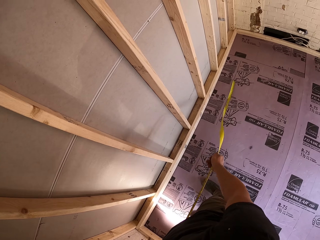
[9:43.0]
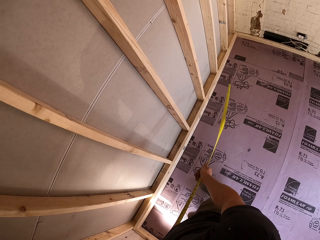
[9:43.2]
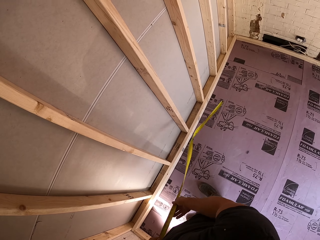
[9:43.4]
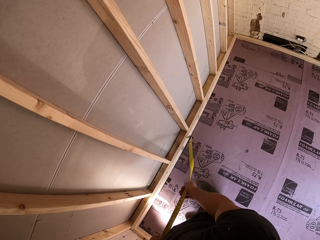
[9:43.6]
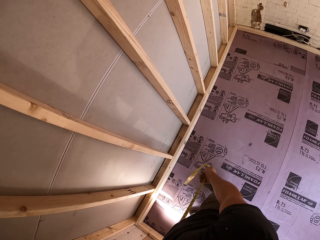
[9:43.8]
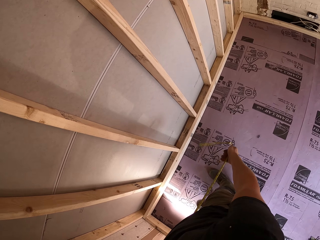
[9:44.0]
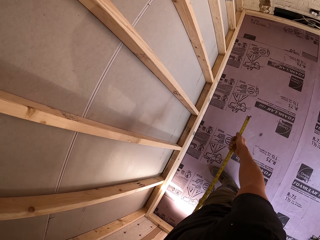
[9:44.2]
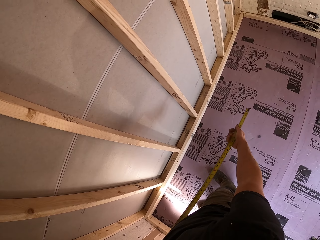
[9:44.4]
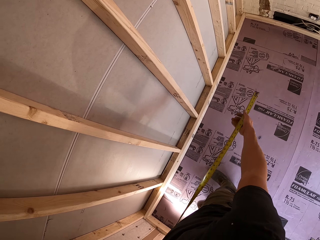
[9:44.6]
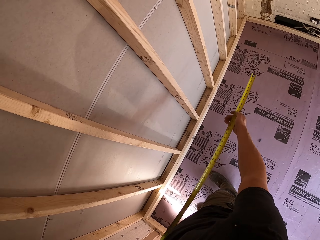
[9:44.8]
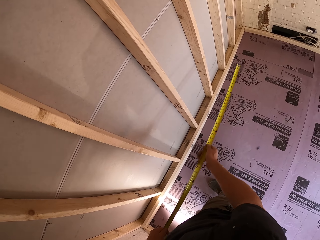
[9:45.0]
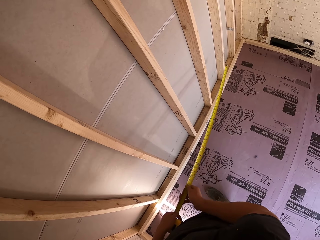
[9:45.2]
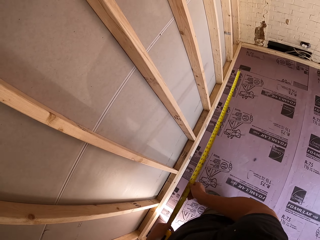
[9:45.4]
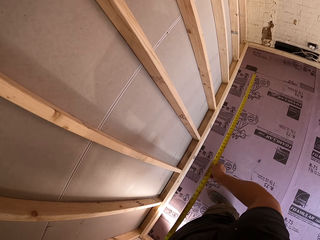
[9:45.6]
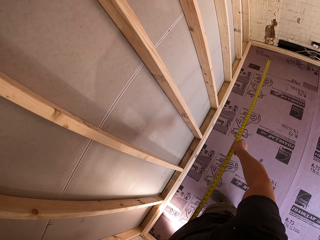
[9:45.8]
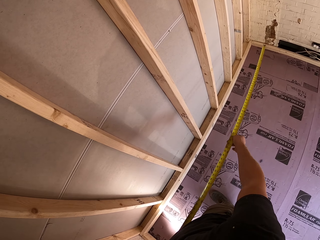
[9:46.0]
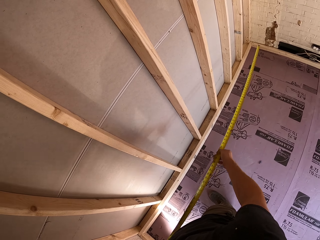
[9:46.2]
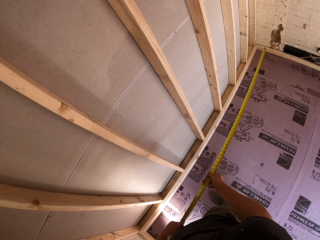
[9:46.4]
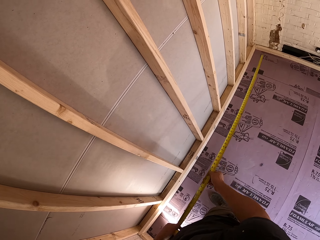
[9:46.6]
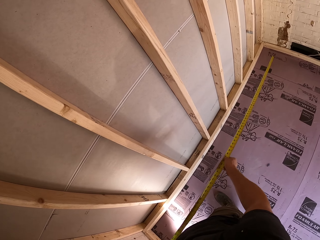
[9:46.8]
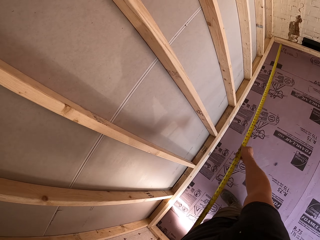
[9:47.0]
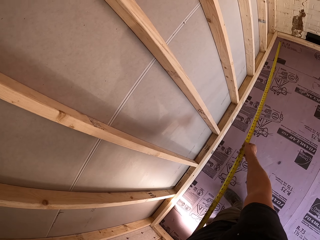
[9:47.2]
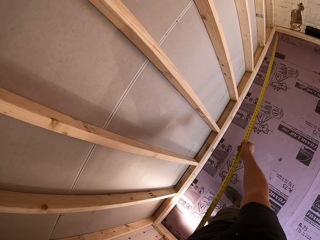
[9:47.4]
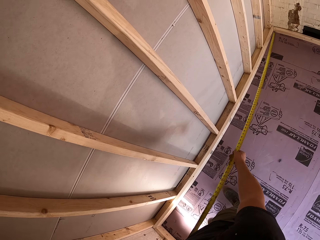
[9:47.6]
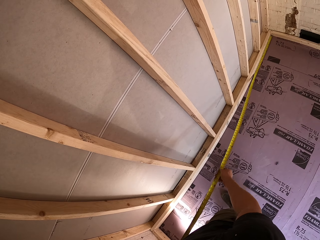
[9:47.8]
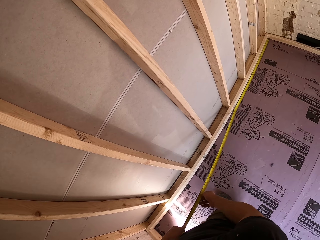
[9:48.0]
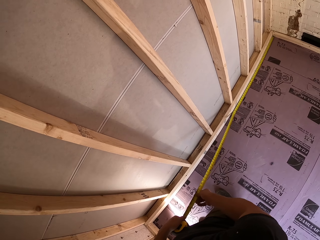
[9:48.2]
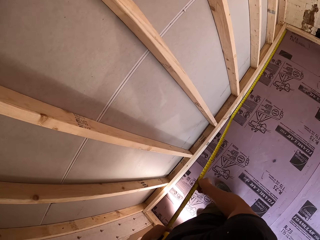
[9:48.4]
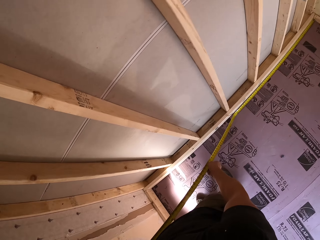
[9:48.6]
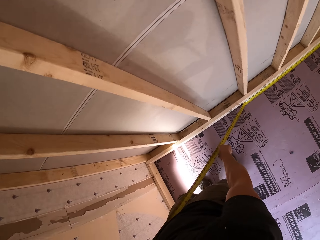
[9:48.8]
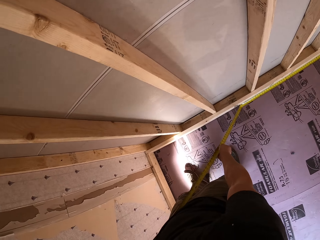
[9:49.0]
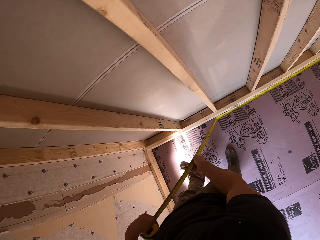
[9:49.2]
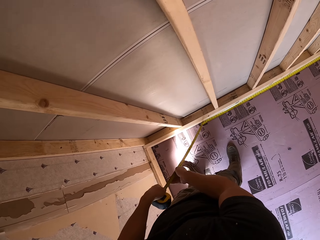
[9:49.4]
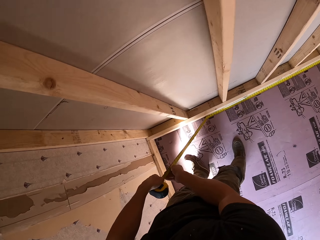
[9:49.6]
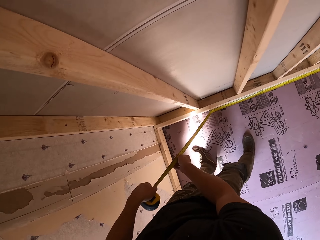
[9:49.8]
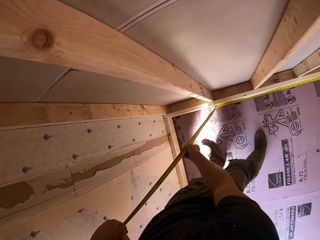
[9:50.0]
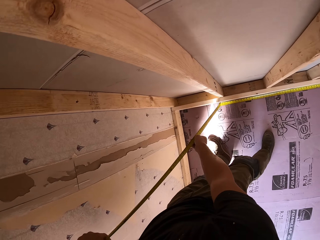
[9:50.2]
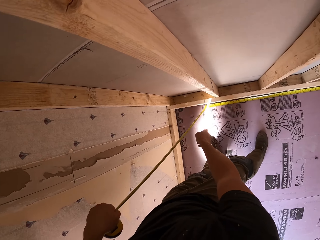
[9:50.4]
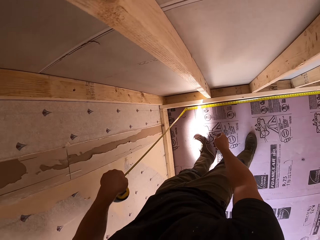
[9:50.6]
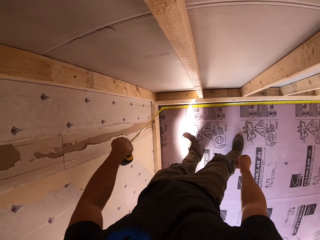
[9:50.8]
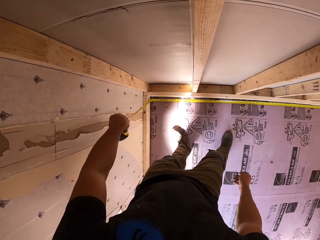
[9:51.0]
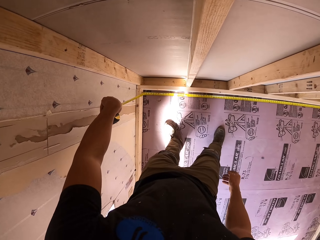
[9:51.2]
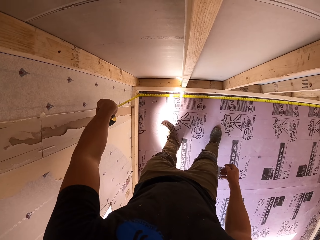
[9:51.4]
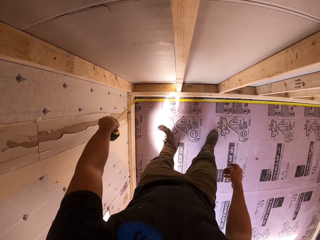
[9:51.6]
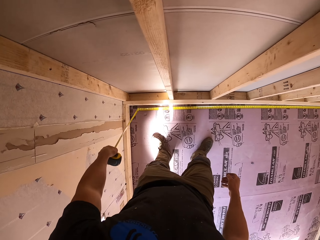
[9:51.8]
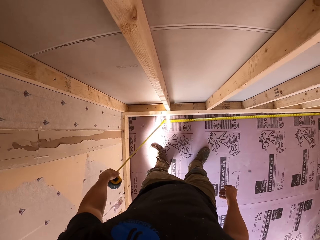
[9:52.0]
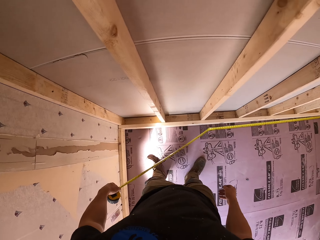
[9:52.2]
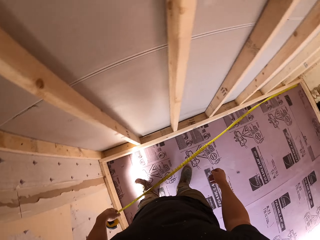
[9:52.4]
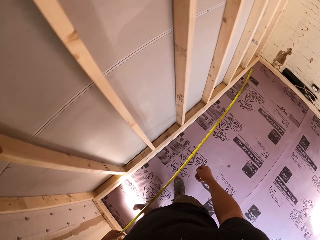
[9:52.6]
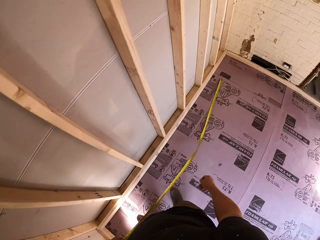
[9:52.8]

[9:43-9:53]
The camera wearer folds the tape measure. They place the tape measure on the floor. They hold the tape measure. They measure the house dimension with the tape measure. They pull out the tape measure. They place the tape measure on the floor.

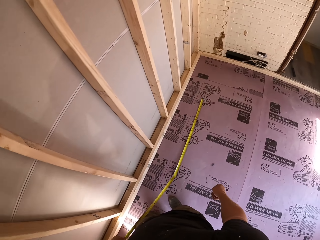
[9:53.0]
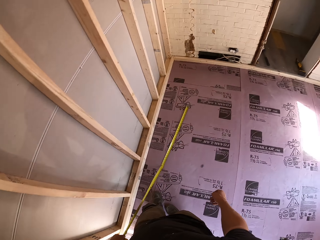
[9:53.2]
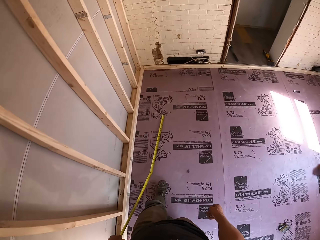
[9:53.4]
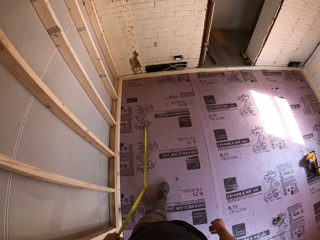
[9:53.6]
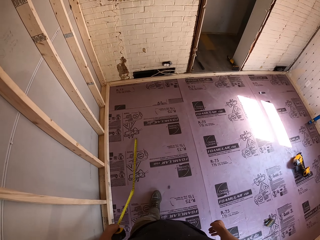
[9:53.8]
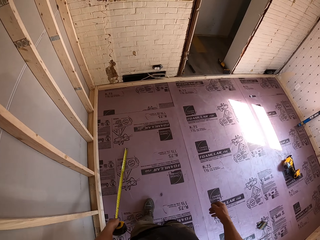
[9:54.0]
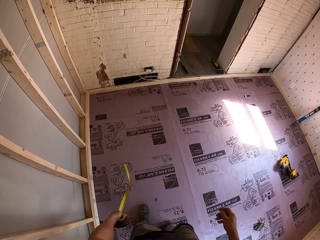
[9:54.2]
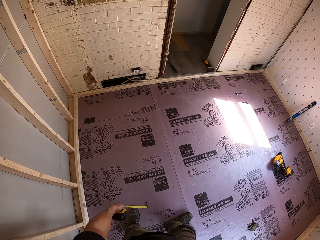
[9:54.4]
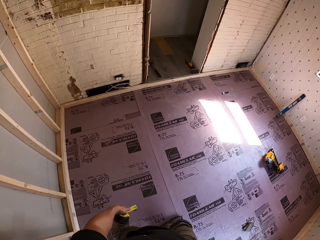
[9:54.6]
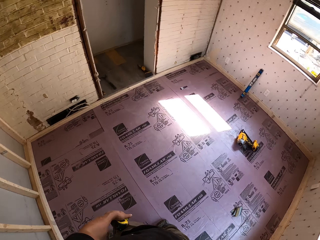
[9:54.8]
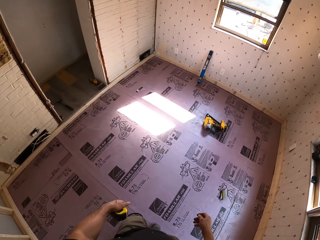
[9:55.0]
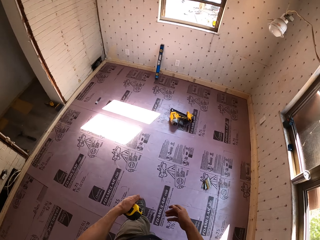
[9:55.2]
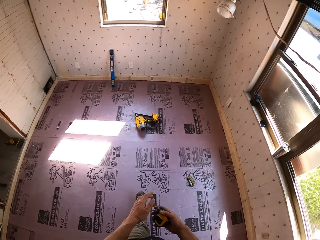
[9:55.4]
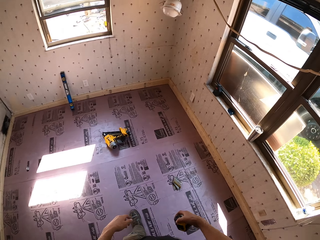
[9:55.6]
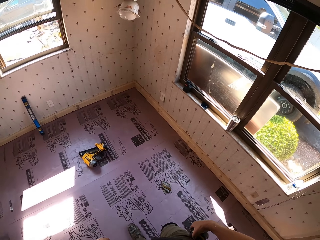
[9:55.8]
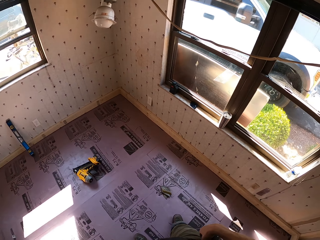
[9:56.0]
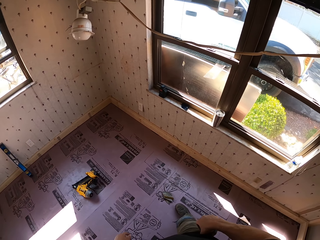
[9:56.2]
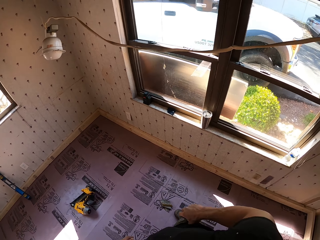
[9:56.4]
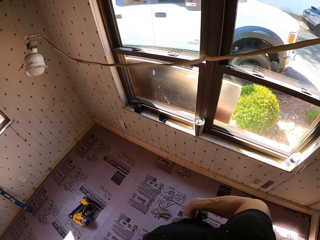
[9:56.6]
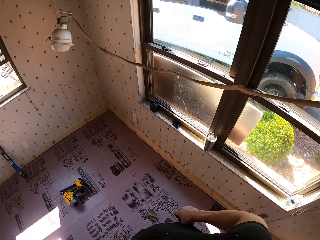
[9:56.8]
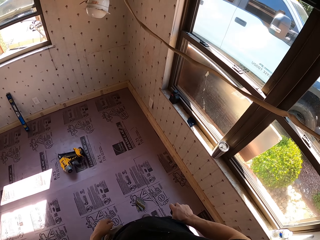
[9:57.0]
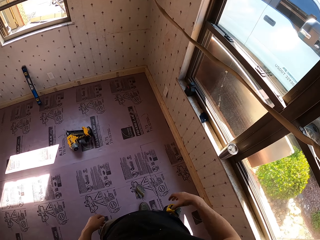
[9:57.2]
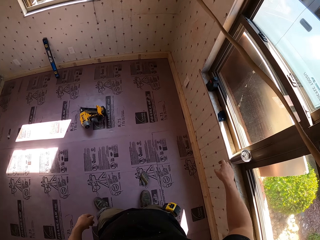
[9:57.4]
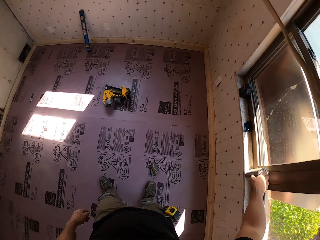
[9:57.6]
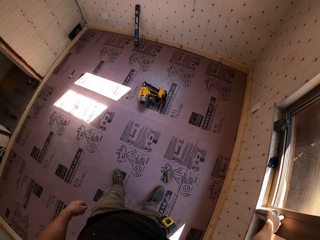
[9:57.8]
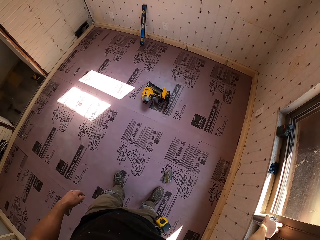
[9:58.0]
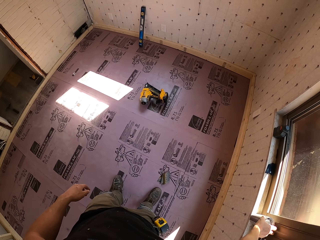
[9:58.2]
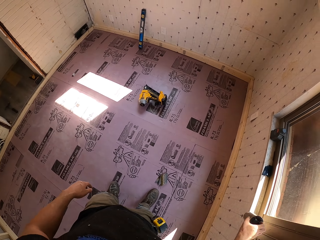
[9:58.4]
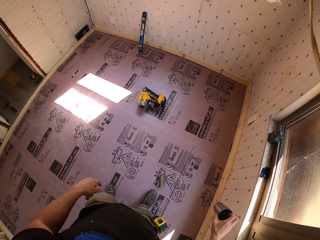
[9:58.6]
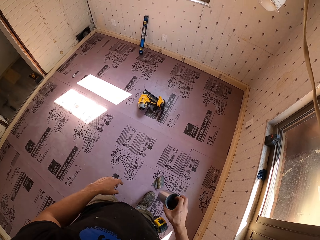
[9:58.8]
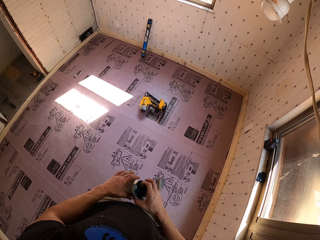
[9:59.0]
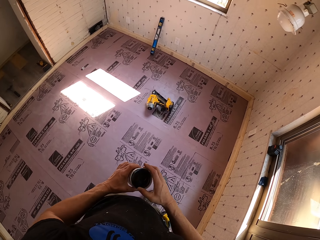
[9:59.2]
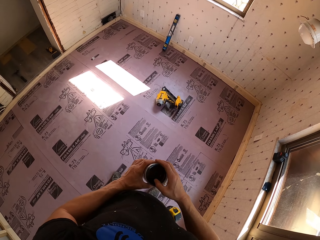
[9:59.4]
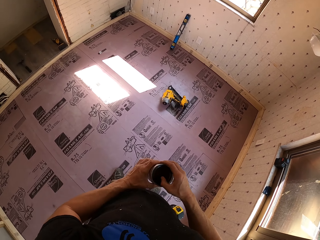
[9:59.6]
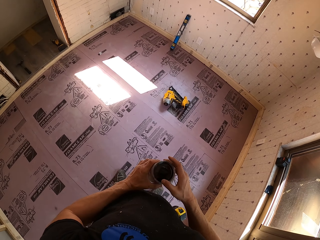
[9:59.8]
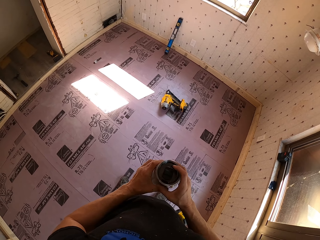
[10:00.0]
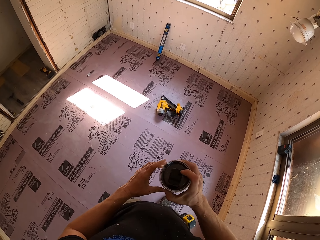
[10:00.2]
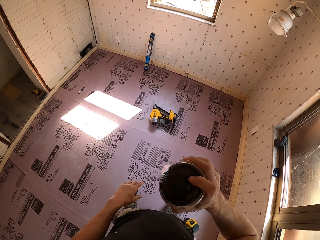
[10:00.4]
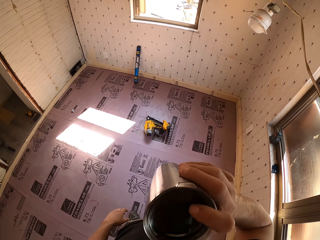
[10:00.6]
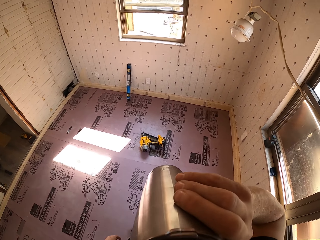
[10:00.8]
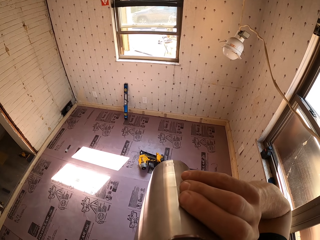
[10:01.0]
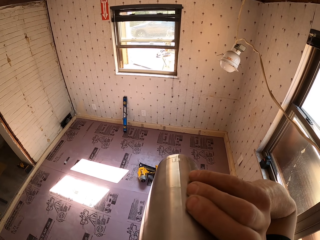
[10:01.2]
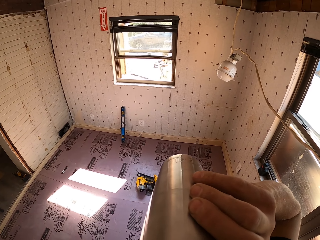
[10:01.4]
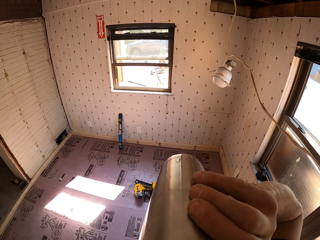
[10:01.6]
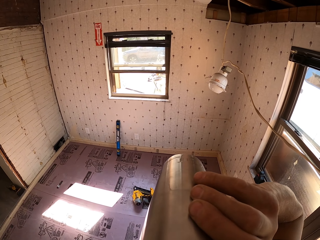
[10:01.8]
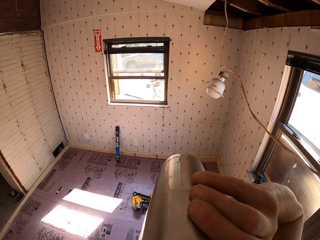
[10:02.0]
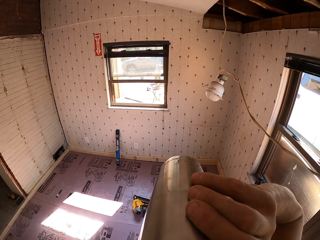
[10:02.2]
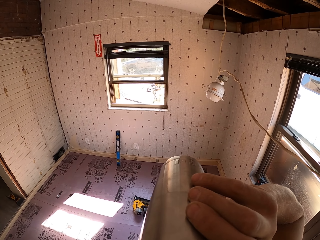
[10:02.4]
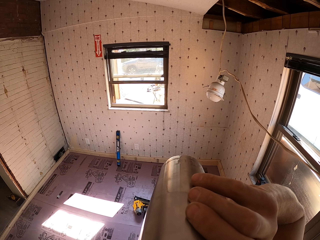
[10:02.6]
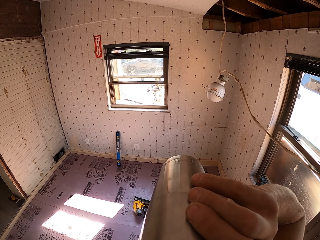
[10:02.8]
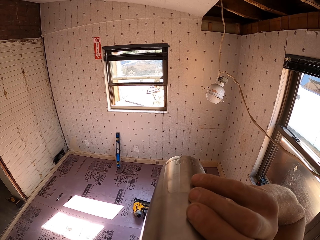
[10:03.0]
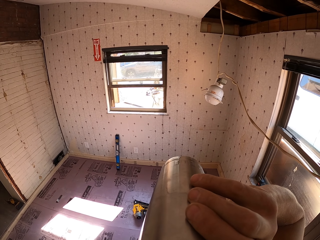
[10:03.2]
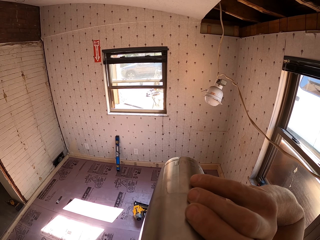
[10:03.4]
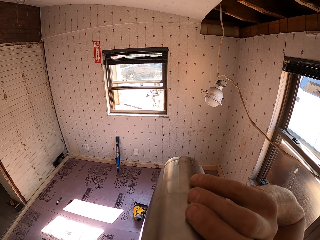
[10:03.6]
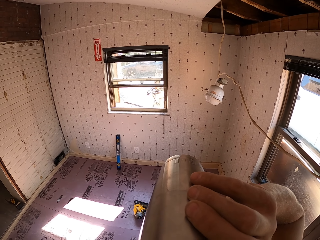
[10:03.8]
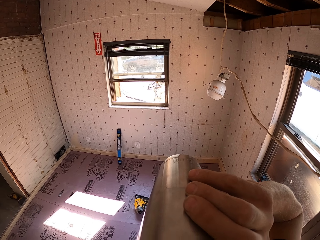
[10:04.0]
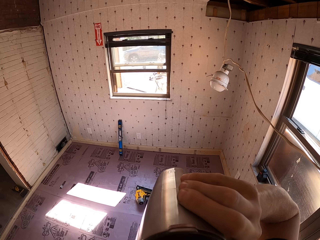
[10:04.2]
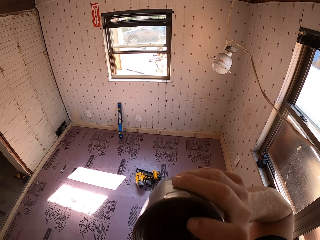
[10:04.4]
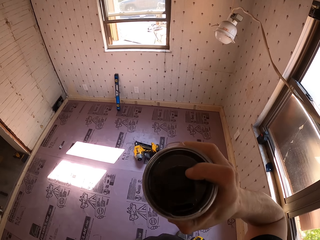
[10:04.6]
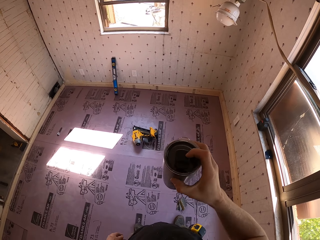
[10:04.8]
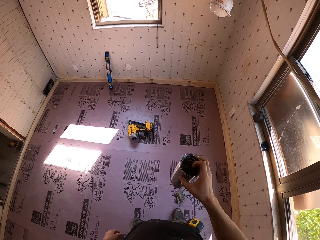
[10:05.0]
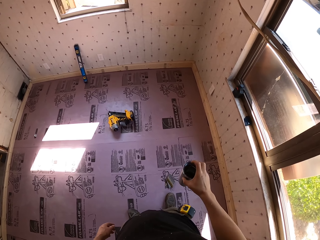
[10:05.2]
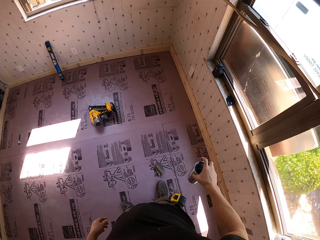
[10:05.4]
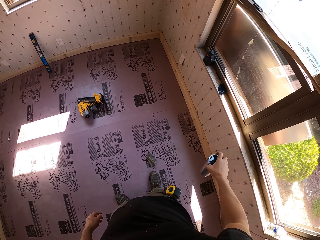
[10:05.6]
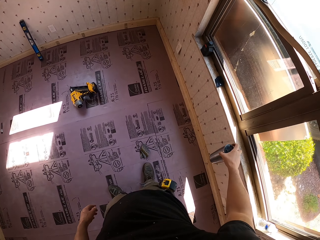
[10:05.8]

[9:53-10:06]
The camera wearer folds the tape measure. They walk. They hold the tape measure with the left hand. They hold the tape measure with the right hand. They walk. They hang the tape measure on the pants. They pick up a bottle or mug. They open the mug. They drink something from the bottle.
